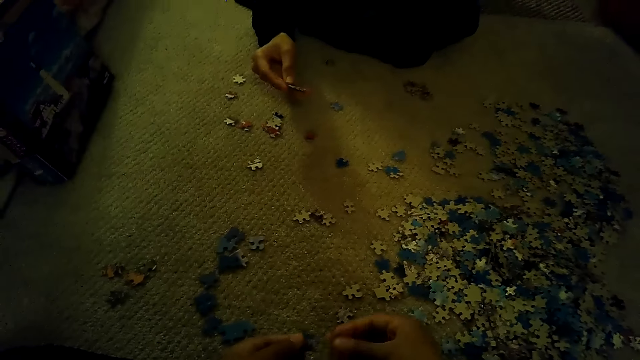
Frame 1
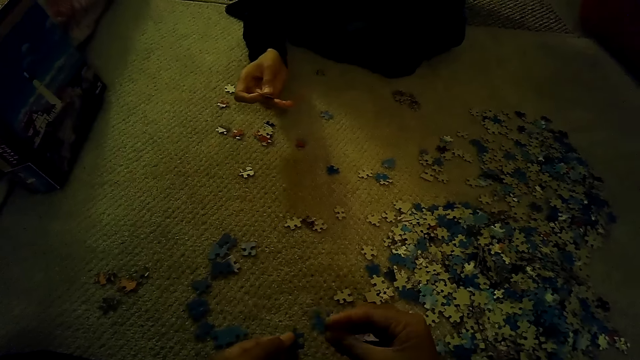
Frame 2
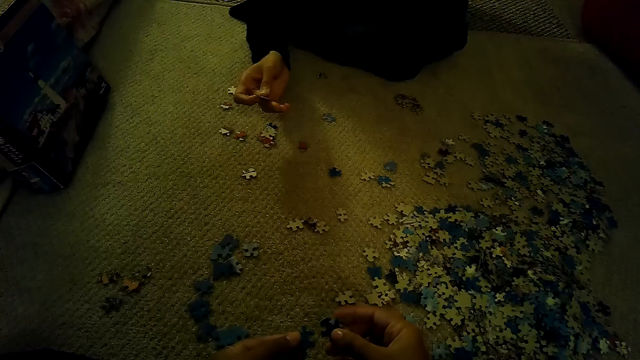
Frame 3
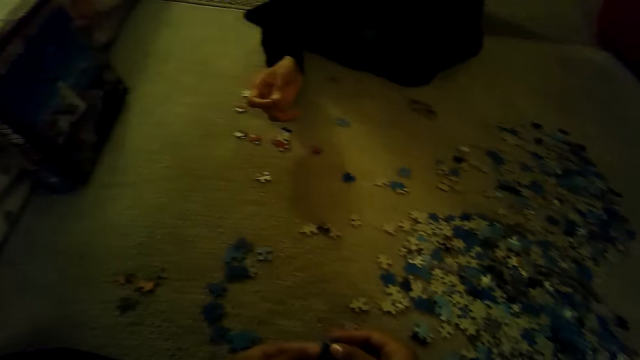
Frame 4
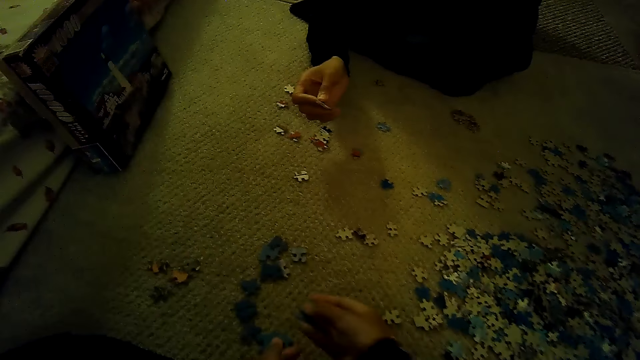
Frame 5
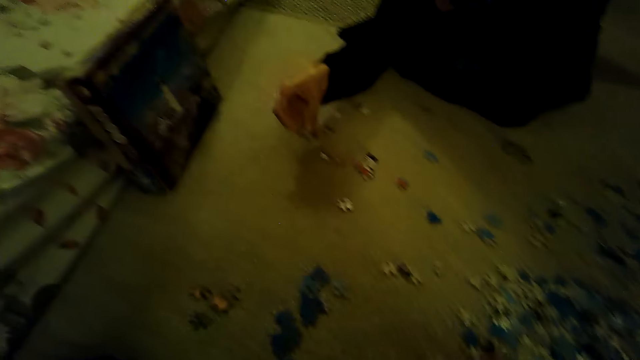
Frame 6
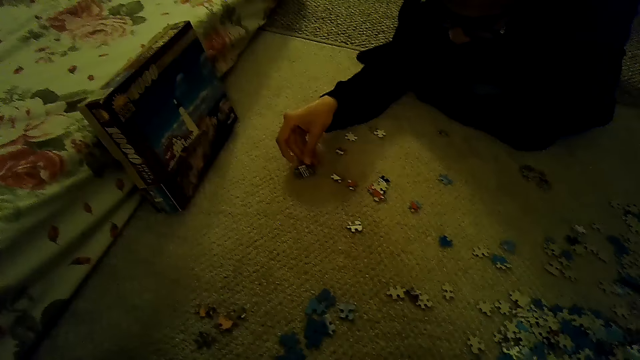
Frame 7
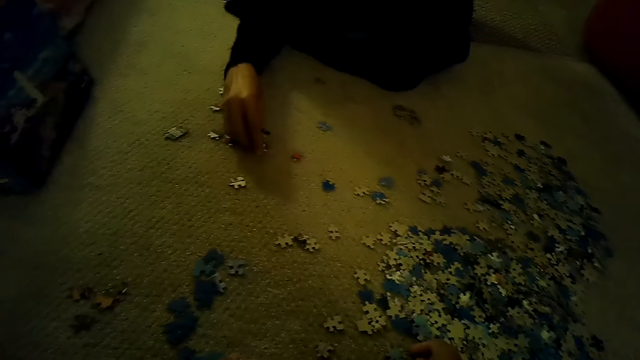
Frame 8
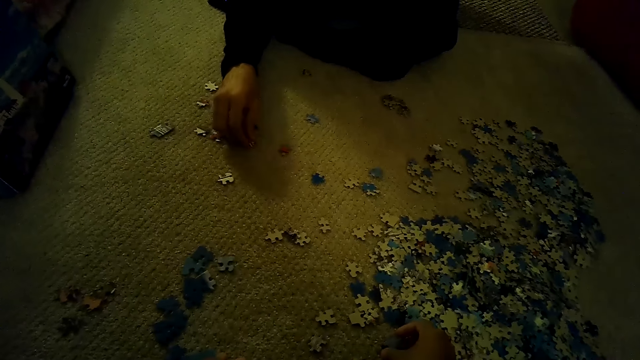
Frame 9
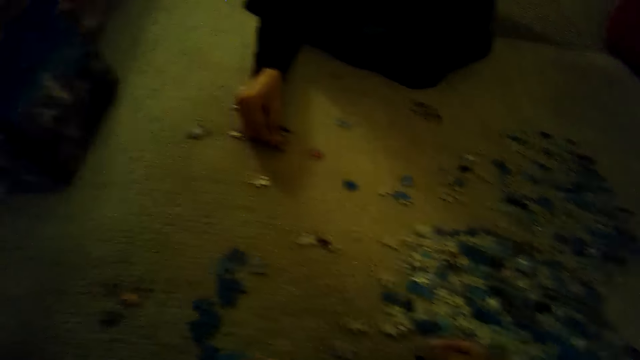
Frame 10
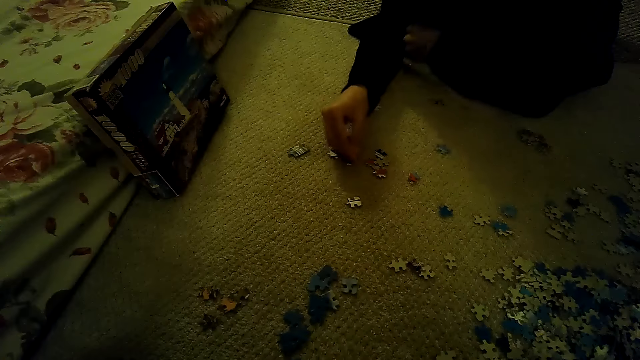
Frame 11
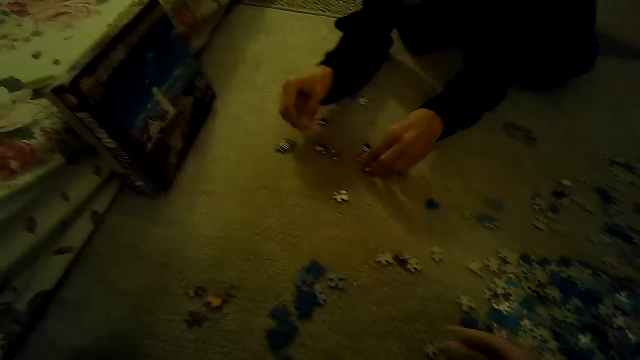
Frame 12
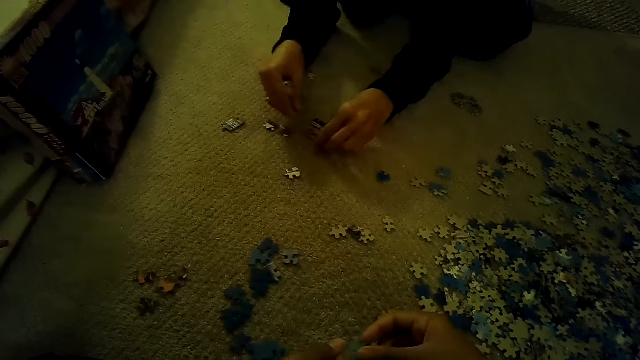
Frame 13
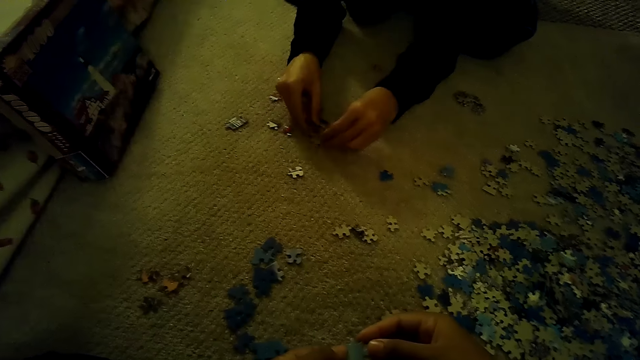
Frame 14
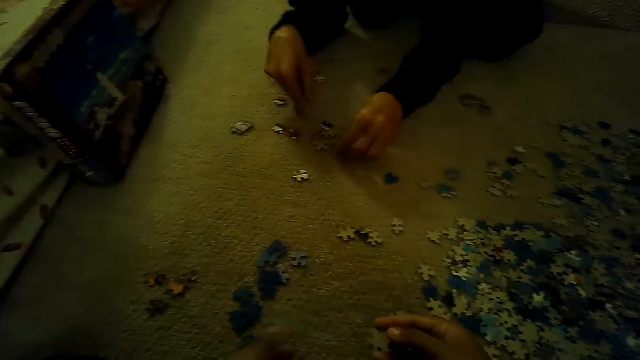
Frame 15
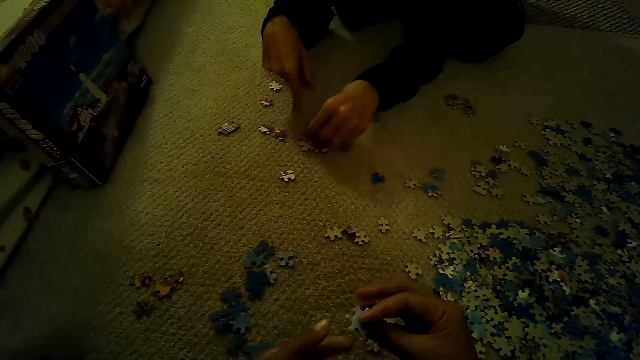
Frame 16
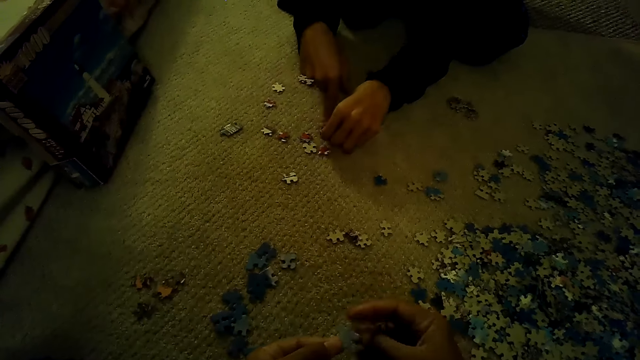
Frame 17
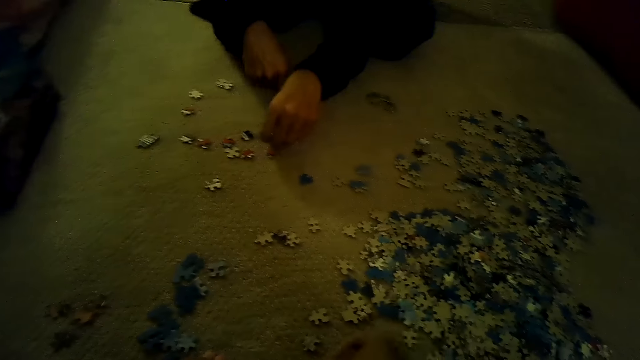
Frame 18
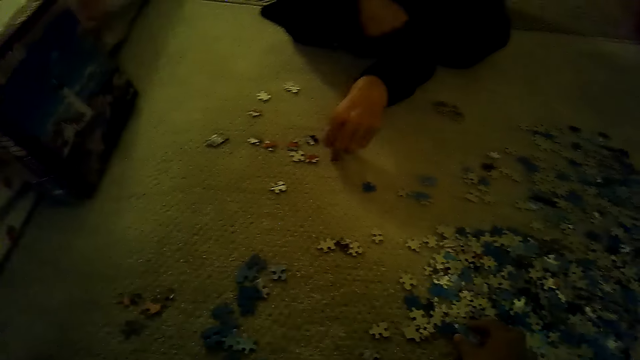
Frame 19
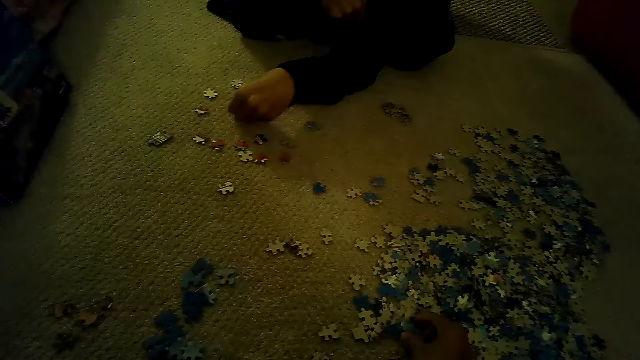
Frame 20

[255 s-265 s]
The camera wearer stares at the box. They stare at the pieces of the jigsaw puzzle. They stare at the box. A man sorts the pieces of the jigsaw puzzle. The camera wearer sorts the pieces of the jigsaw puzzle.

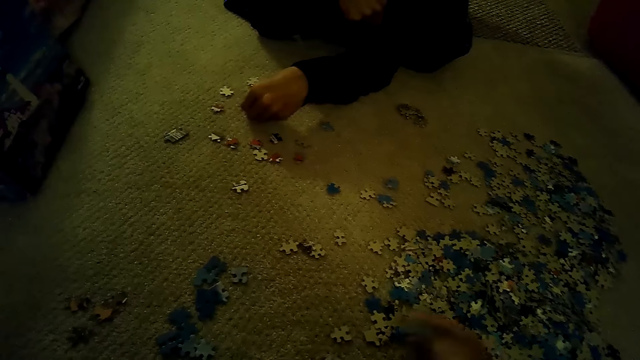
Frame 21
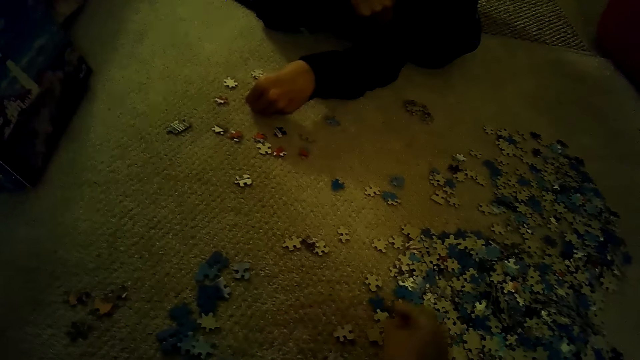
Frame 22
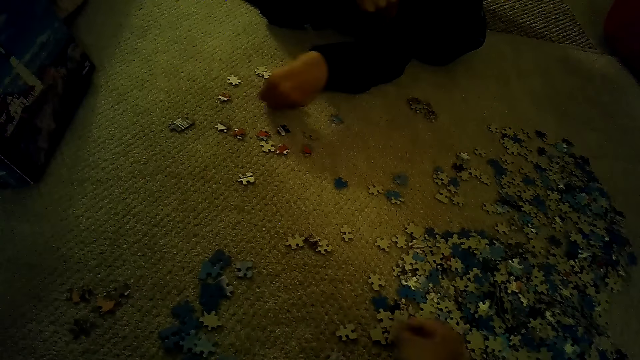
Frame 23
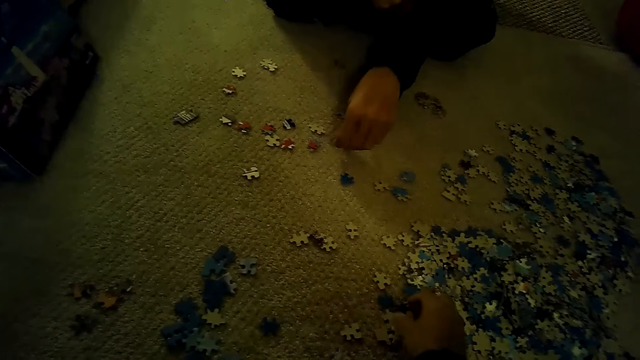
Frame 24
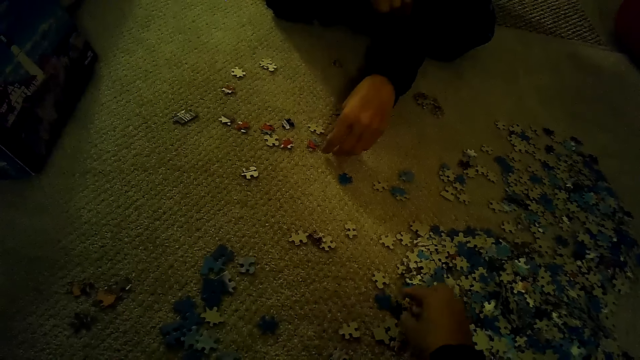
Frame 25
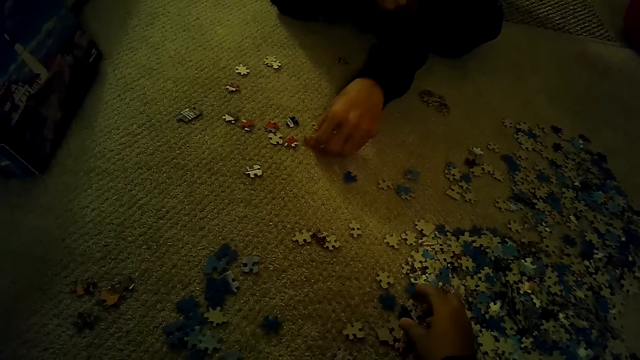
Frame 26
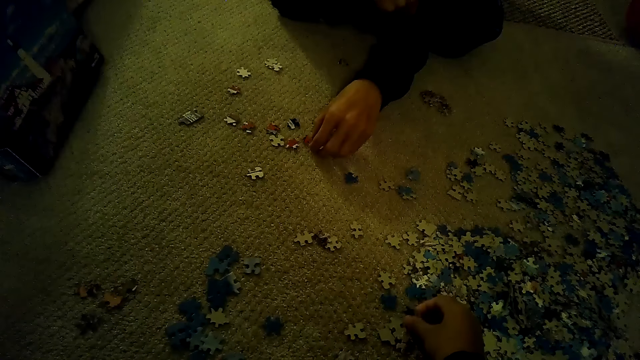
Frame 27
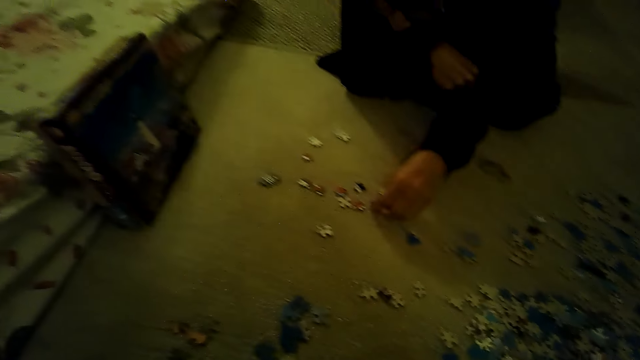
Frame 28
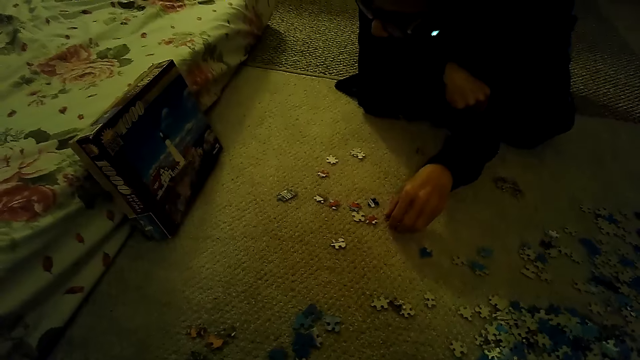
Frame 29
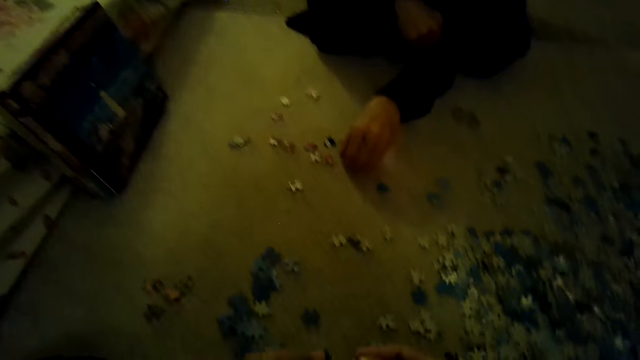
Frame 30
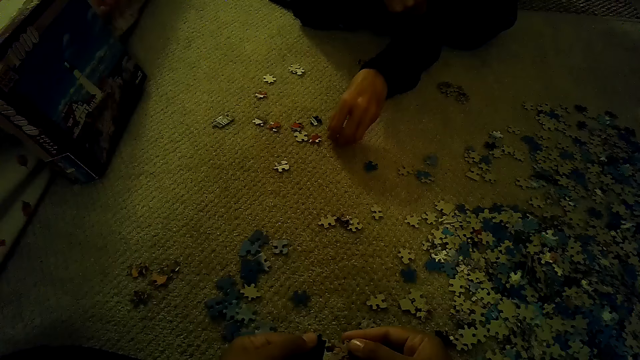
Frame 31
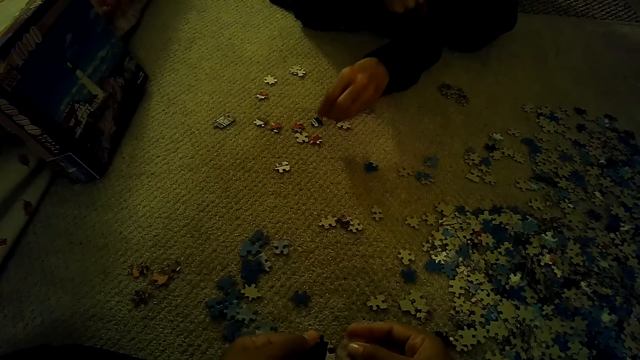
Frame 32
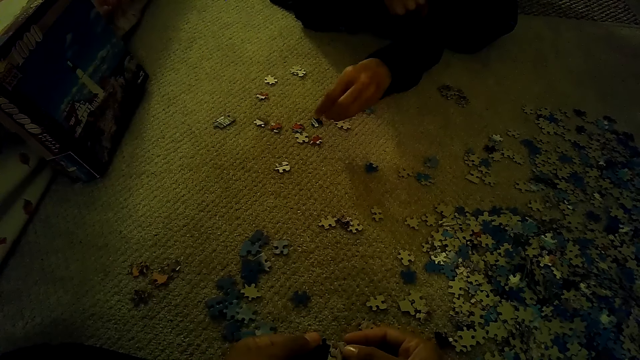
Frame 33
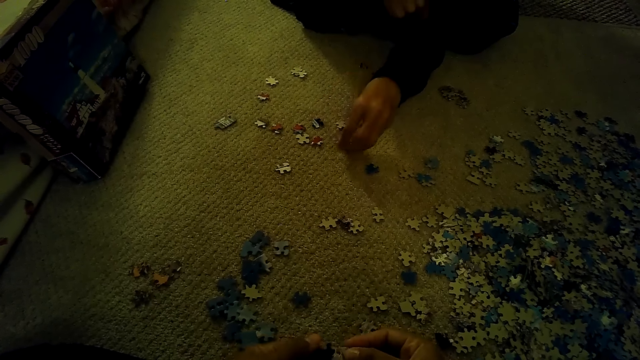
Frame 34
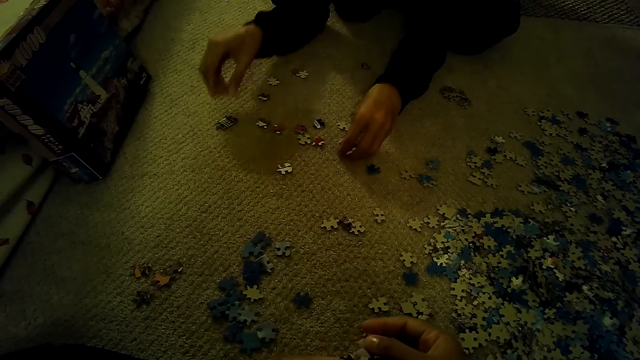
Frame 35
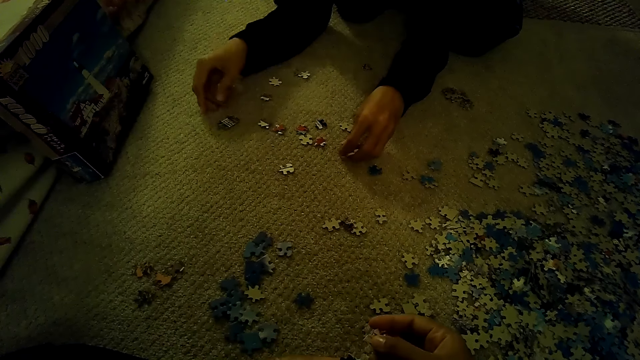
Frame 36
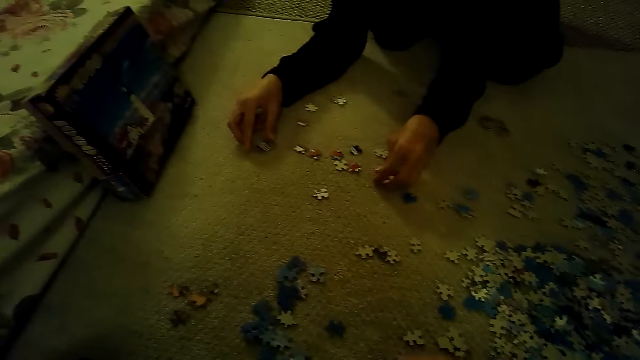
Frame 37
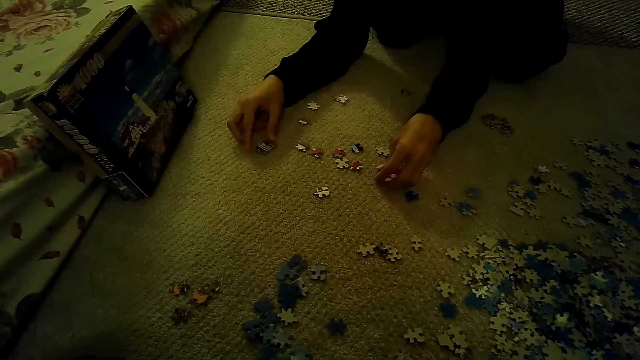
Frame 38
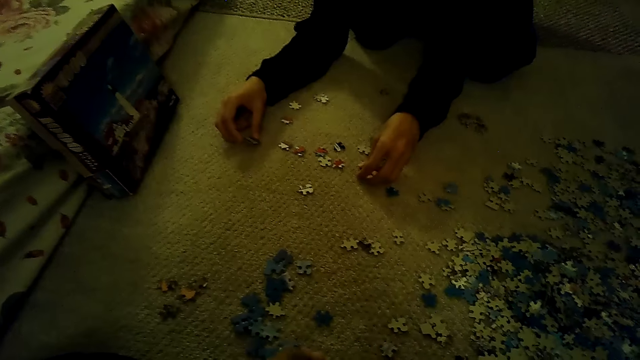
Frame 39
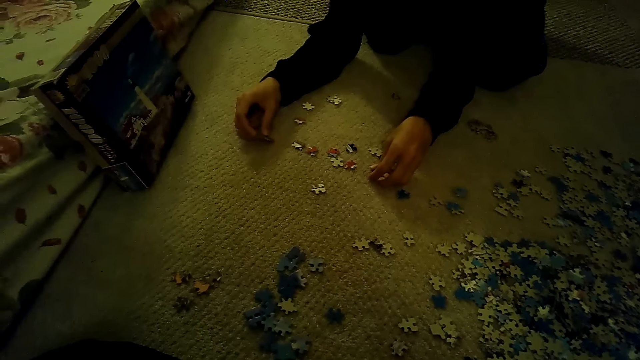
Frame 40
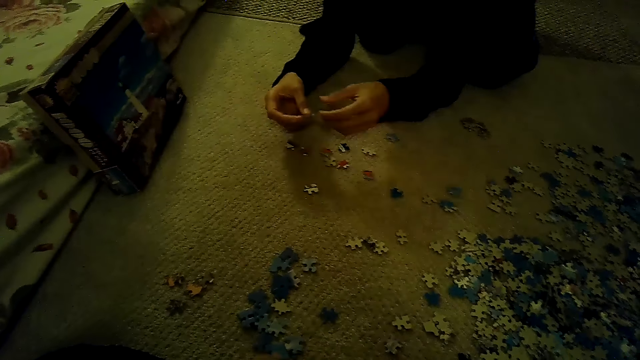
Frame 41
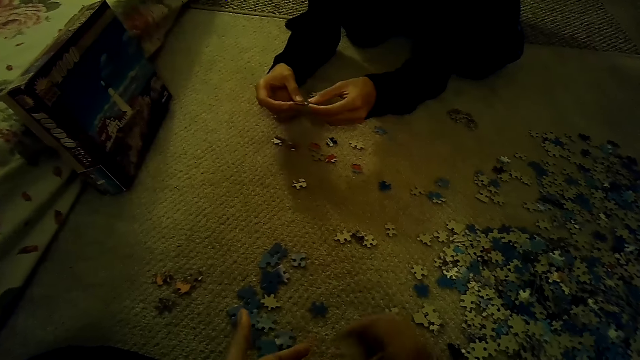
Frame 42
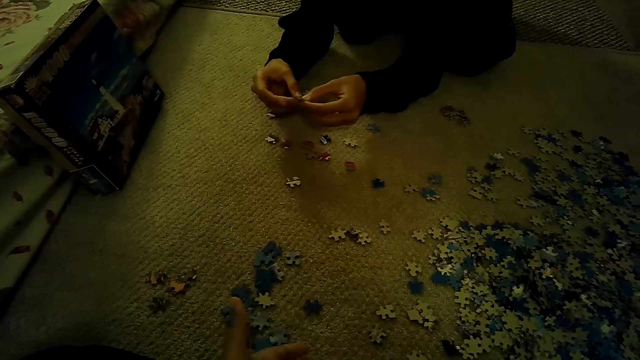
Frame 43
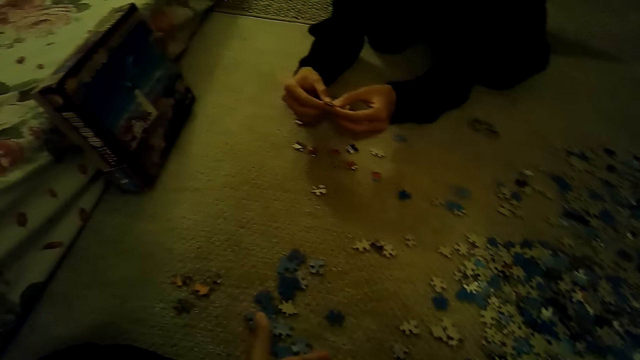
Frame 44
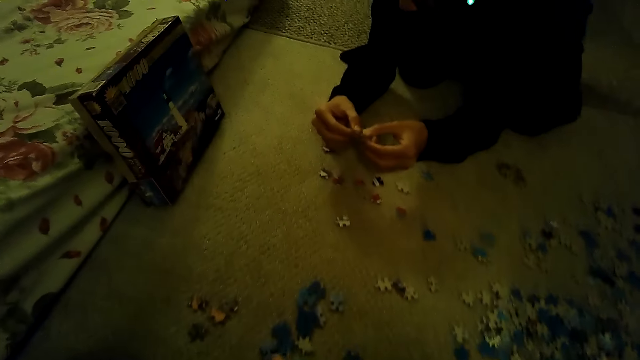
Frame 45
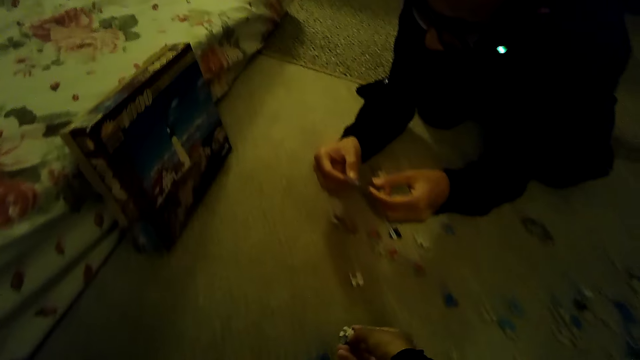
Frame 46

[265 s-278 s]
The camera wearer looks around and plays the jigsaw puzzle. They stare at the box. They stare at the pieces of the jigsaw puzzle. A man swings the left hand. The camera wearer stares at the box.
